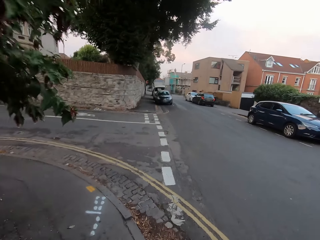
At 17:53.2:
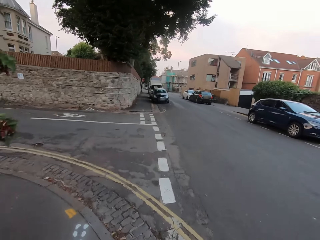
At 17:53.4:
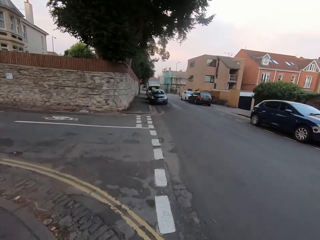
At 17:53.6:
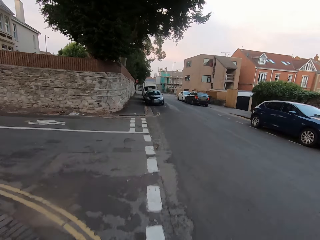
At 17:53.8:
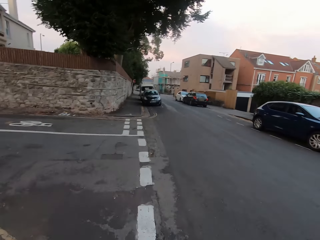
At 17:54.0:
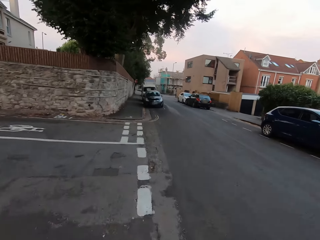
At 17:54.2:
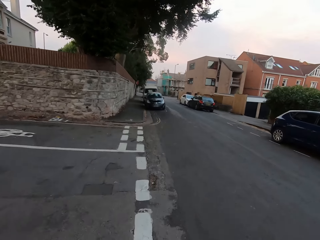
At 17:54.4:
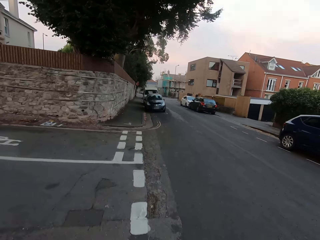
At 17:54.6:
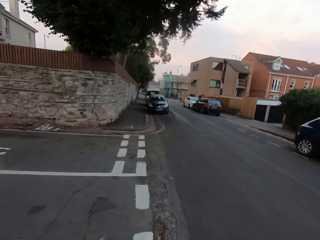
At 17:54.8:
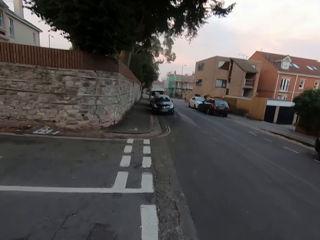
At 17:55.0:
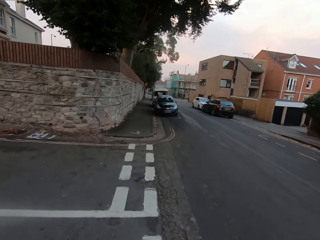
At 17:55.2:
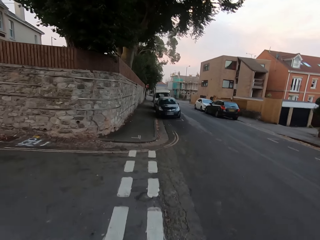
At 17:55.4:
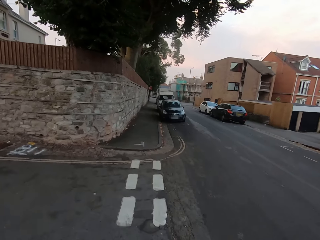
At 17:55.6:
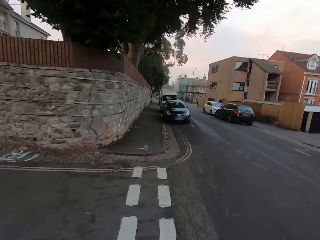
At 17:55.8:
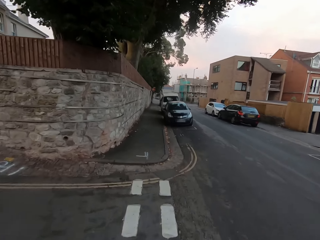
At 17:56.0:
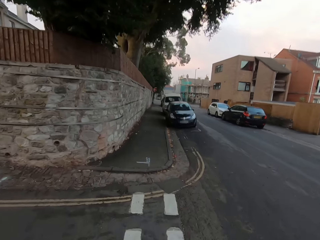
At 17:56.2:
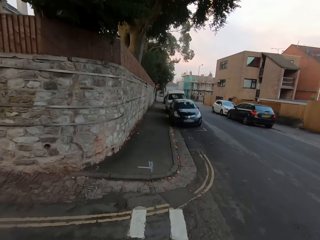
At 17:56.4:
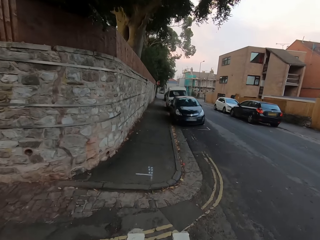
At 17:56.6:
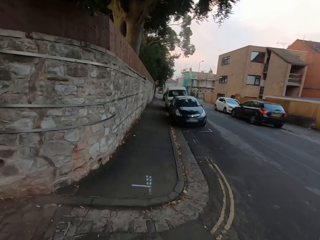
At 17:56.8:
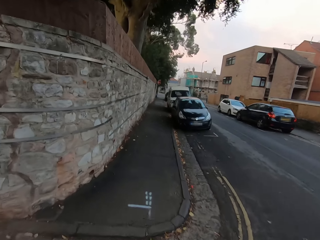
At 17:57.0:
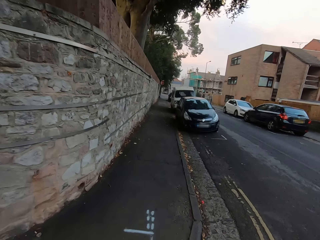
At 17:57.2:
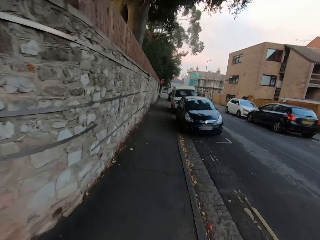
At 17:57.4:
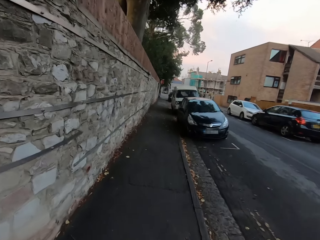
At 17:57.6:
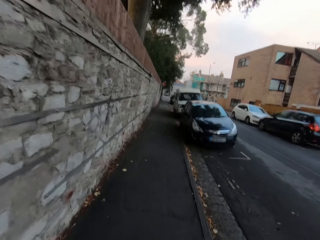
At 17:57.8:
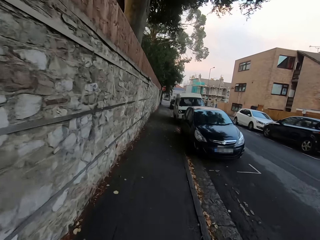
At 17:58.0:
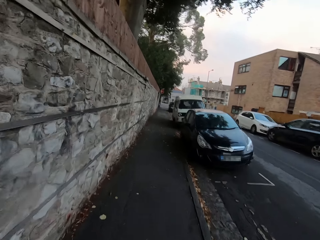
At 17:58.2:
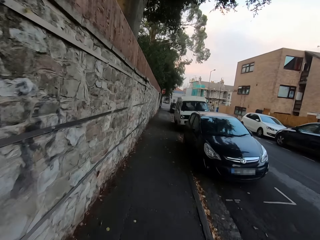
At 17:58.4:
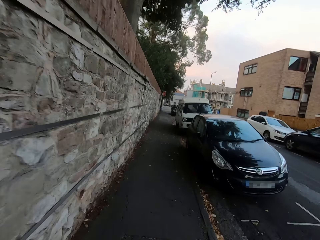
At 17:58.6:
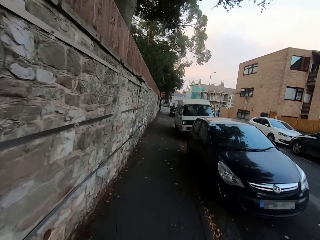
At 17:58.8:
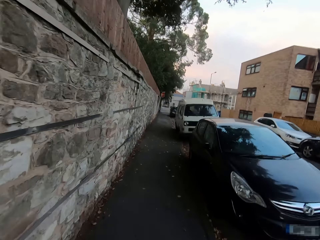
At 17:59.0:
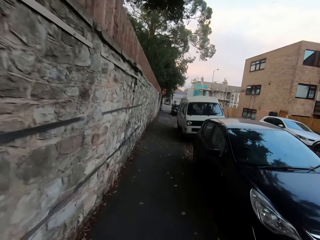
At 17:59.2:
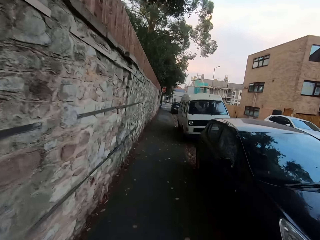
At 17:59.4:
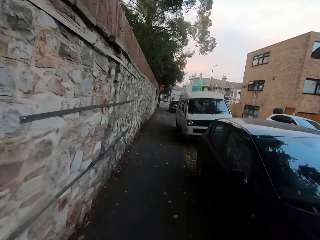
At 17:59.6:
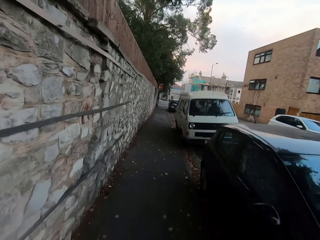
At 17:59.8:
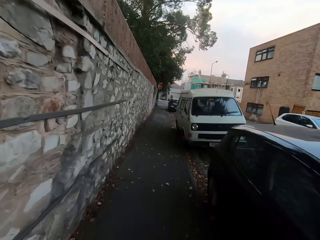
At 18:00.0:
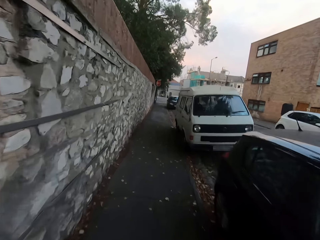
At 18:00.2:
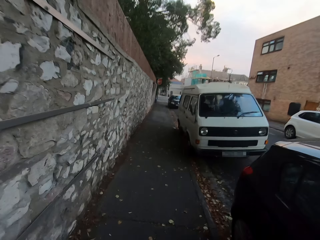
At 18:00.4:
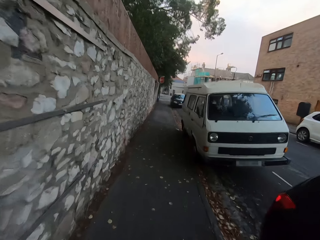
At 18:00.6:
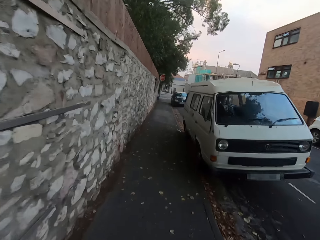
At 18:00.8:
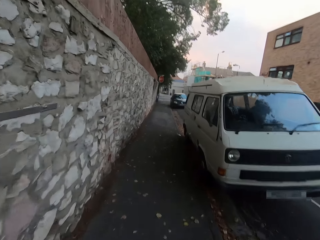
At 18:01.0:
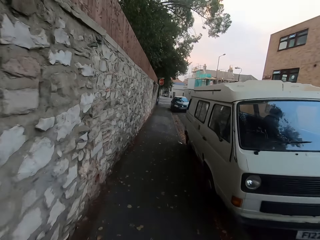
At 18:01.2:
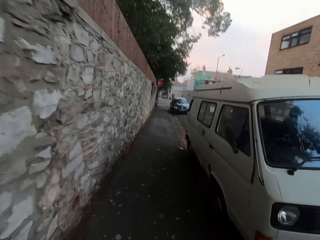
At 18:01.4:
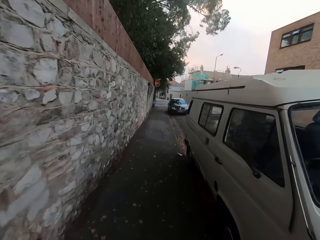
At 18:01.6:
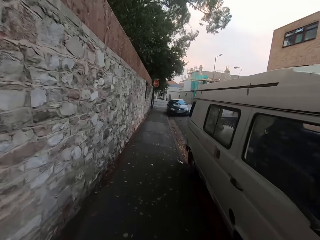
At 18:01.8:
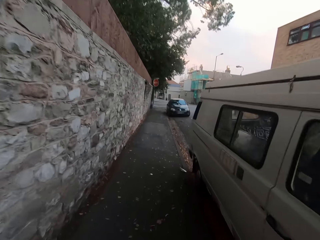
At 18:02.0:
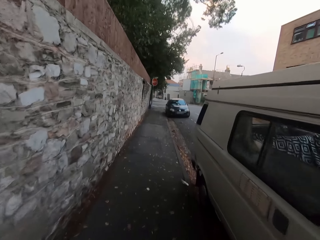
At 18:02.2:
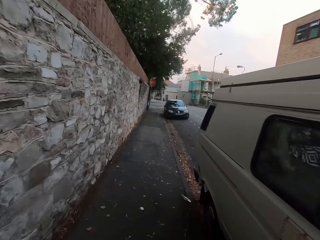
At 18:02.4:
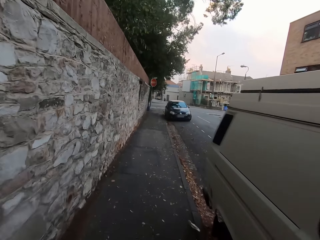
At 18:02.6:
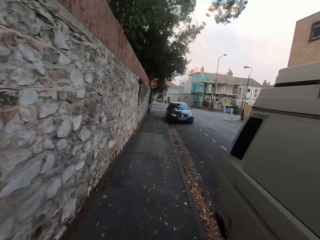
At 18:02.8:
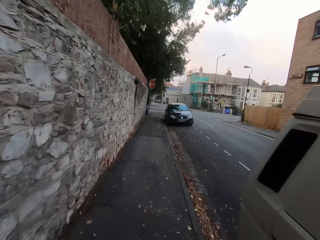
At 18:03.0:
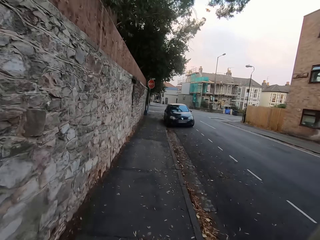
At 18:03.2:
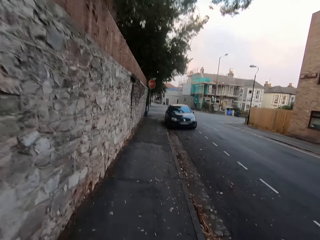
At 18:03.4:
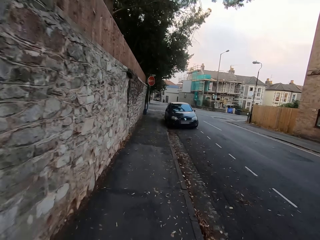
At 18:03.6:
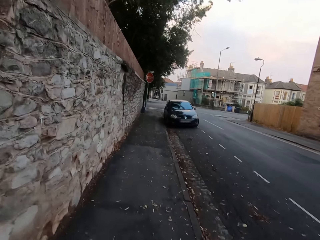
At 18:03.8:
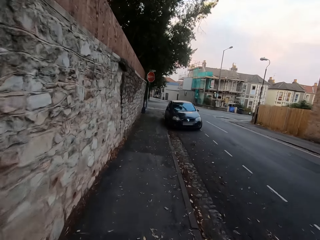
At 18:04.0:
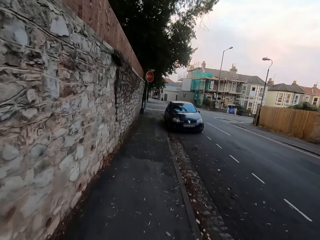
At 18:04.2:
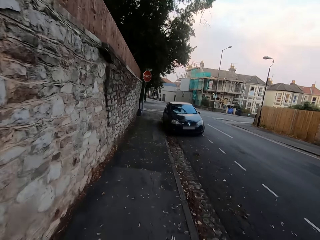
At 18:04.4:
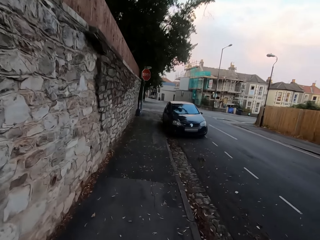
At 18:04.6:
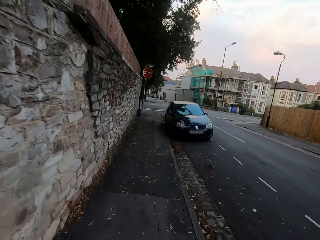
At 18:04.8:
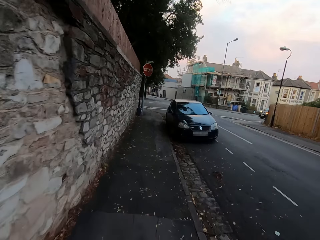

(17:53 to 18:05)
The camera wearer crosses the road. They jog on the footpath. They run along the road.

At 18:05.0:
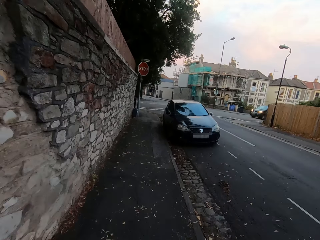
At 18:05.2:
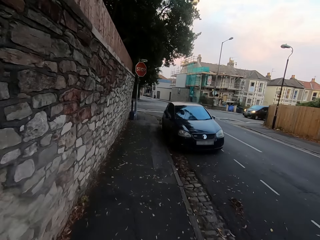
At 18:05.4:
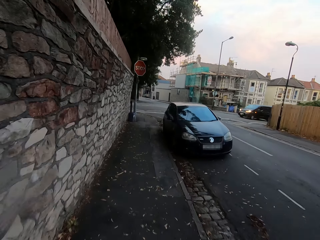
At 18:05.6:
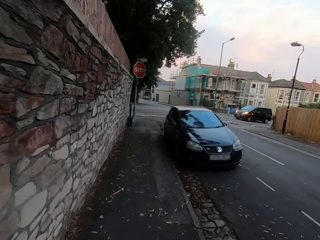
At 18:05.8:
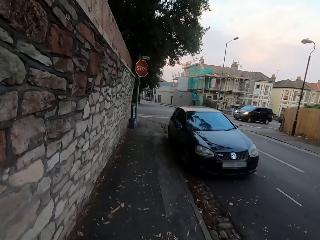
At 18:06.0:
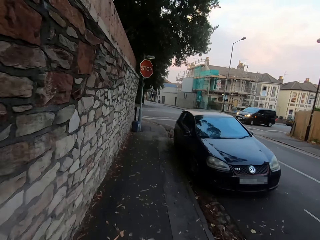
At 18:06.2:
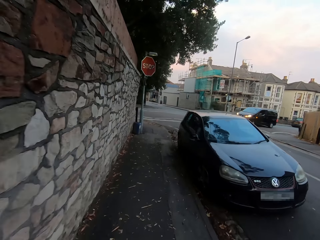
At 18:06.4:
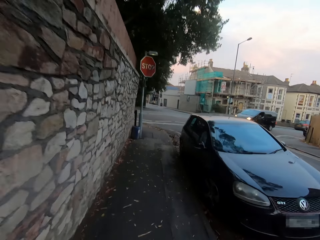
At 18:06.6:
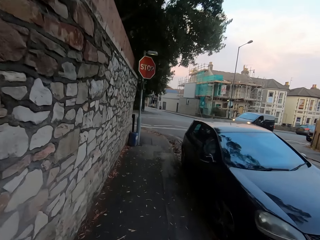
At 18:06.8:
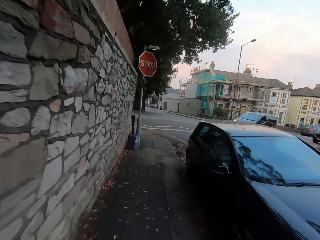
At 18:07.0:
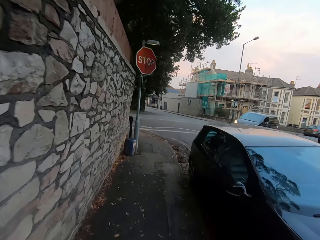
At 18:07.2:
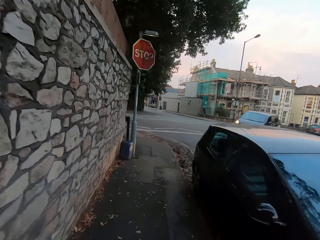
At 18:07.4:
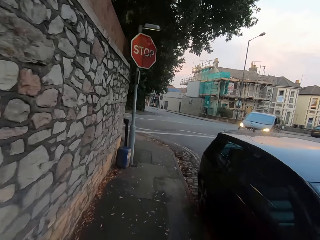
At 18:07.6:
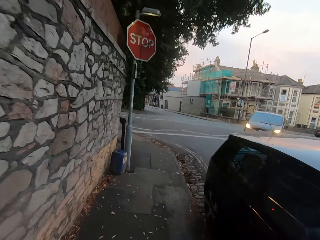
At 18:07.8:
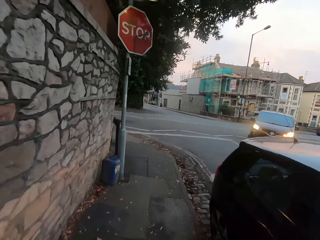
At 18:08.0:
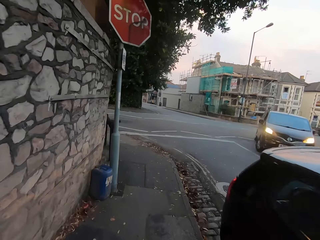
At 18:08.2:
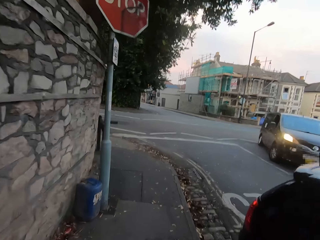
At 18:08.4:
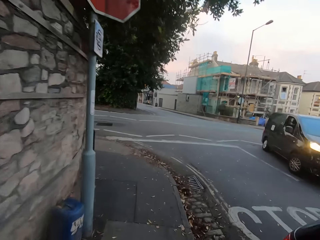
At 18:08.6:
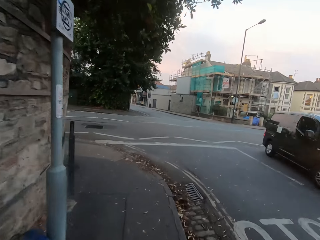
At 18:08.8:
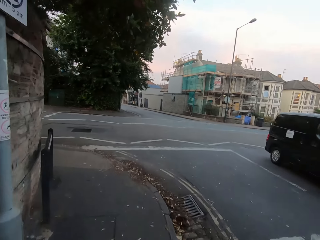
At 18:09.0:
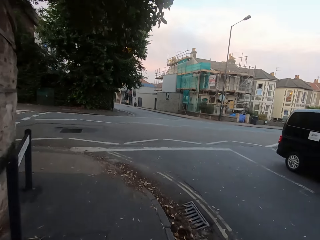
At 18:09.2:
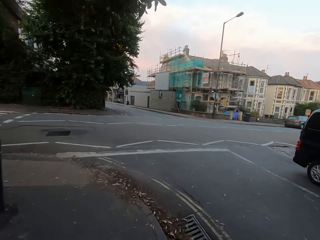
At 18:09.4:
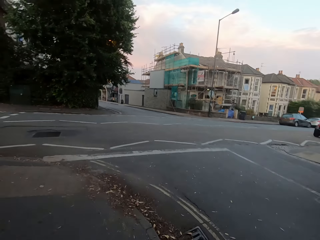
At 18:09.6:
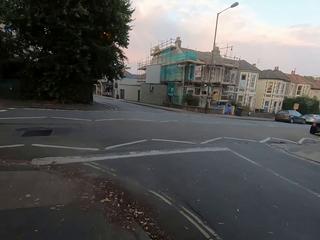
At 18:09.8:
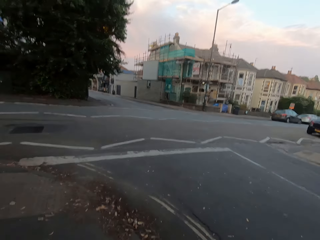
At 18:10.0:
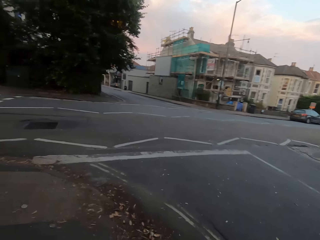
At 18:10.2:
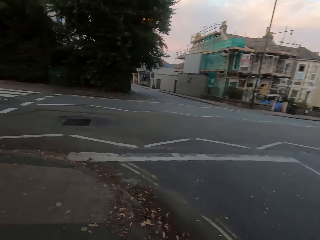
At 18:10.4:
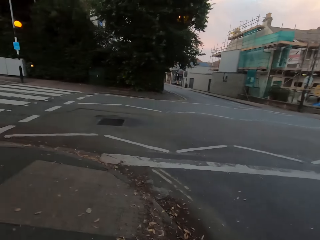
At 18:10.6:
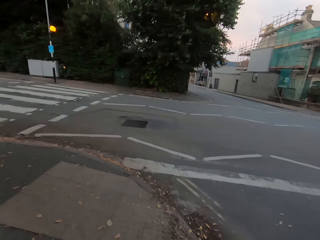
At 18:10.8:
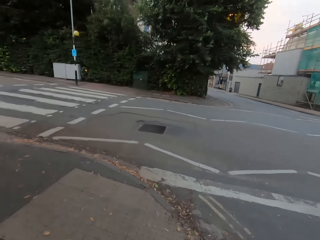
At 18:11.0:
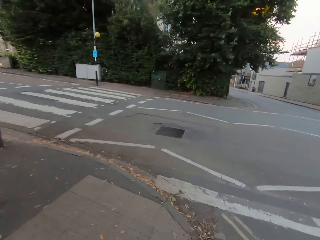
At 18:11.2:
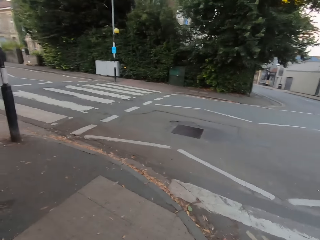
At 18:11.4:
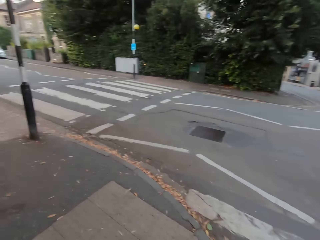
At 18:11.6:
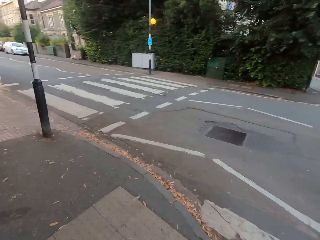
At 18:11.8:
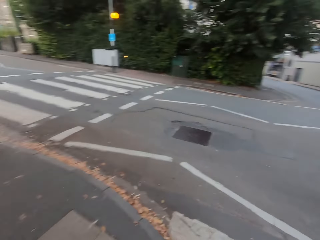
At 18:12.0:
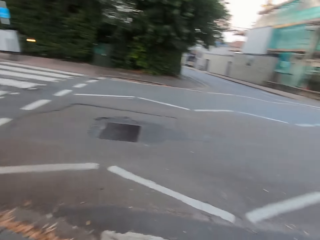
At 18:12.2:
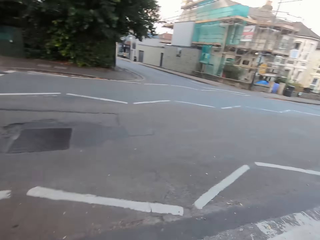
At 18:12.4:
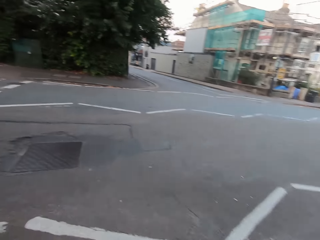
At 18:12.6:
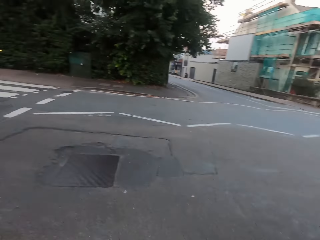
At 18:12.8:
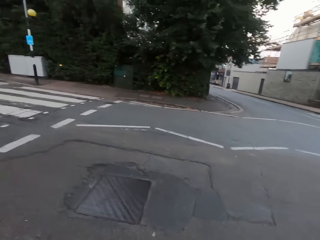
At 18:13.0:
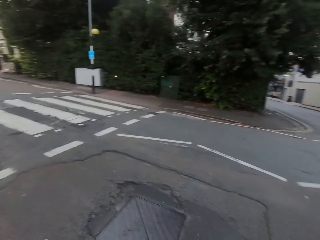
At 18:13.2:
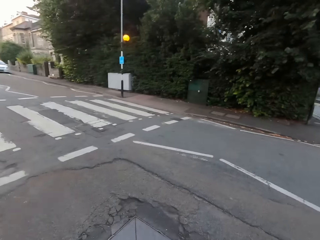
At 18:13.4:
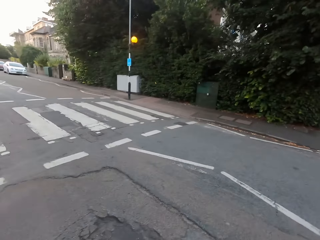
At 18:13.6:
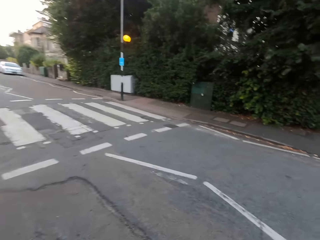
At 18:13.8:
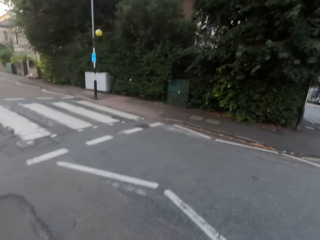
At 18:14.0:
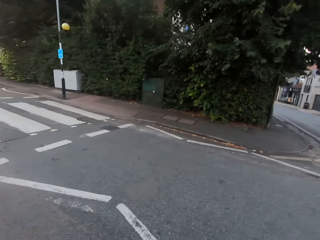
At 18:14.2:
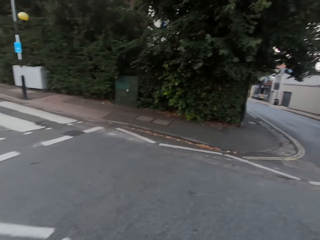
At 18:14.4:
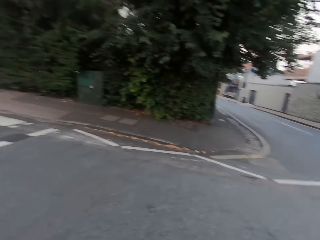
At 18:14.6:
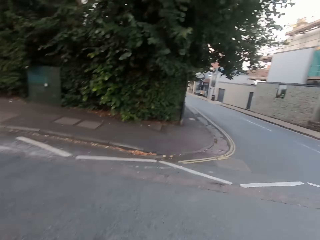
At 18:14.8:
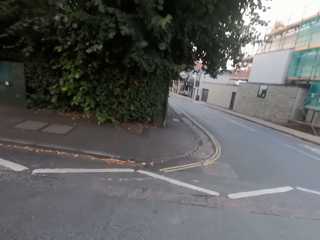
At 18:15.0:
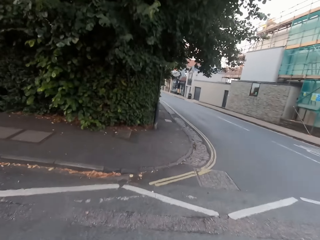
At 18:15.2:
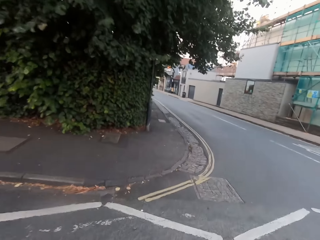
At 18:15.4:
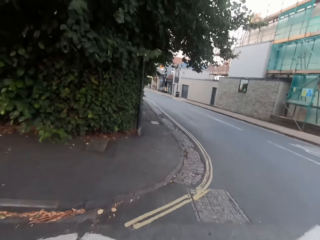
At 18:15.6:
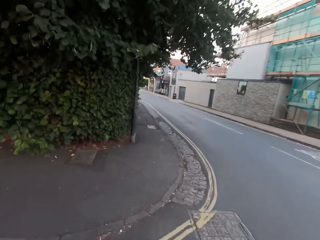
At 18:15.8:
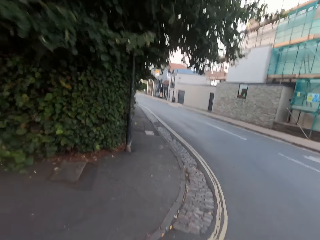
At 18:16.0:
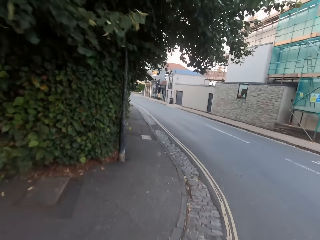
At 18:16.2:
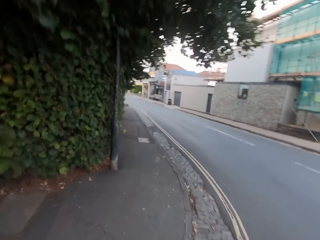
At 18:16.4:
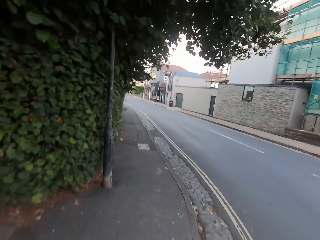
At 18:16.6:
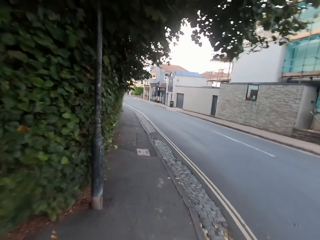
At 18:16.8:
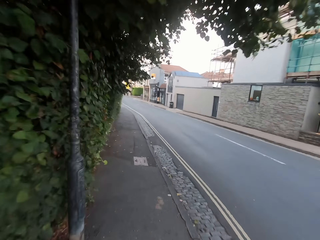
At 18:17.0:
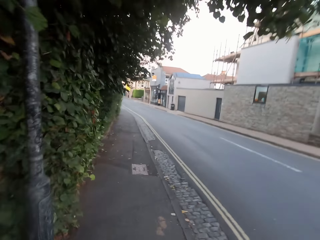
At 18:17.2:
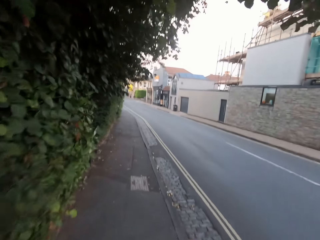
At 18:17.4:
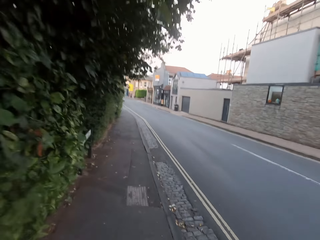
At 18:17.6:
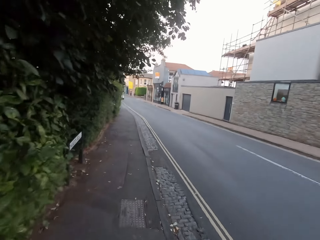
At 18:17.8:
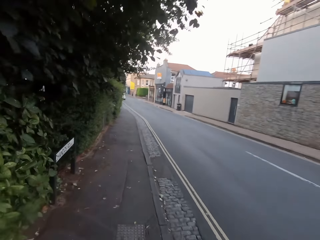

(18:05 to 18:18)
The camera wearer looks left. They cross the road. They cross the road again. They run on the footpath along the road.
